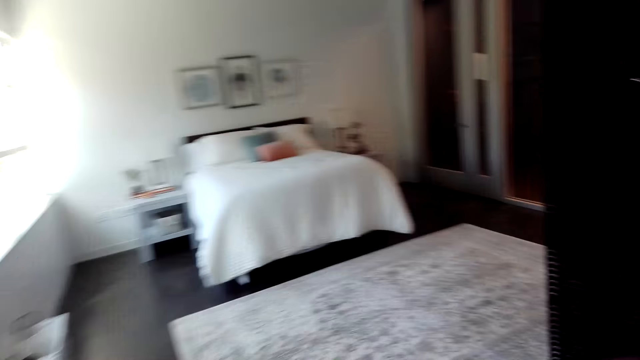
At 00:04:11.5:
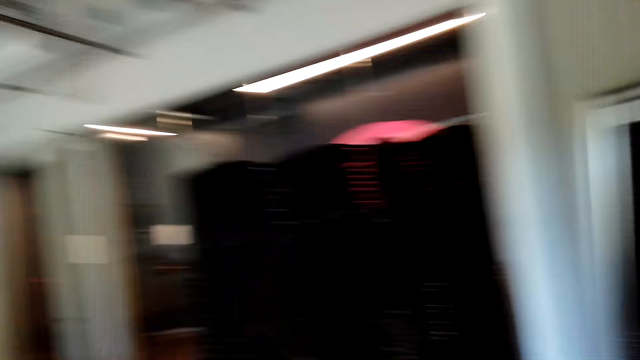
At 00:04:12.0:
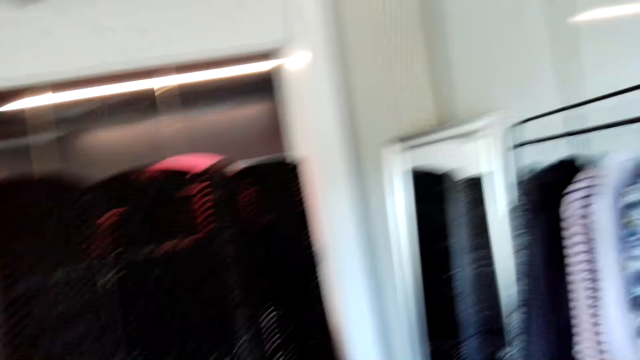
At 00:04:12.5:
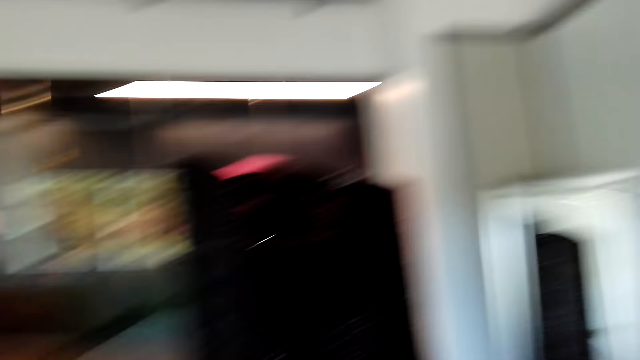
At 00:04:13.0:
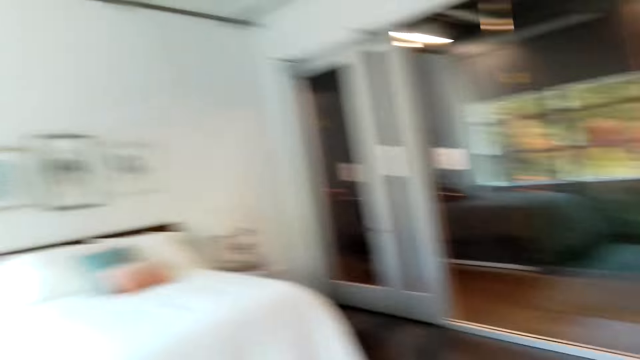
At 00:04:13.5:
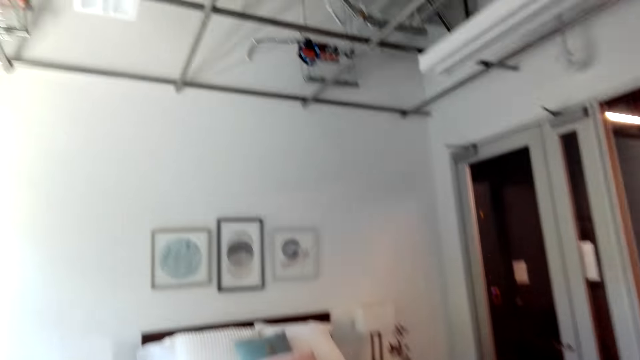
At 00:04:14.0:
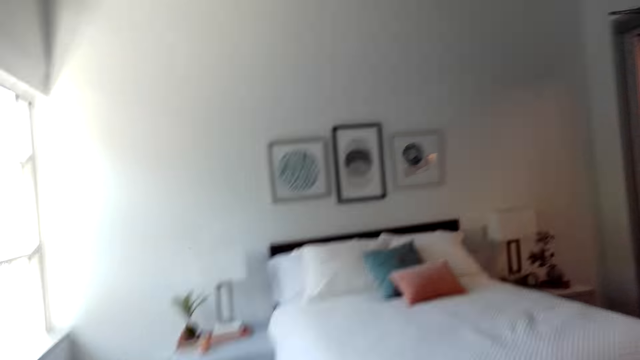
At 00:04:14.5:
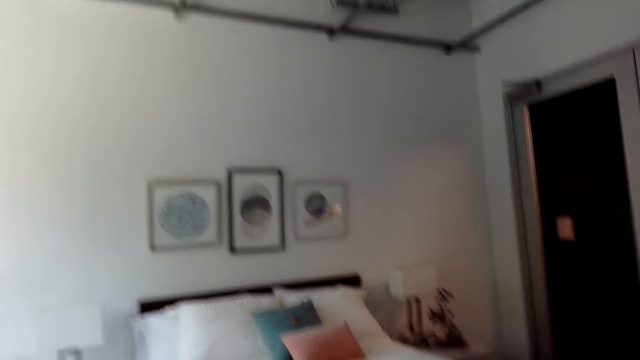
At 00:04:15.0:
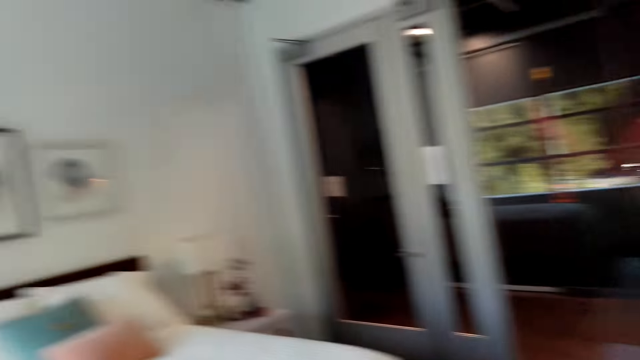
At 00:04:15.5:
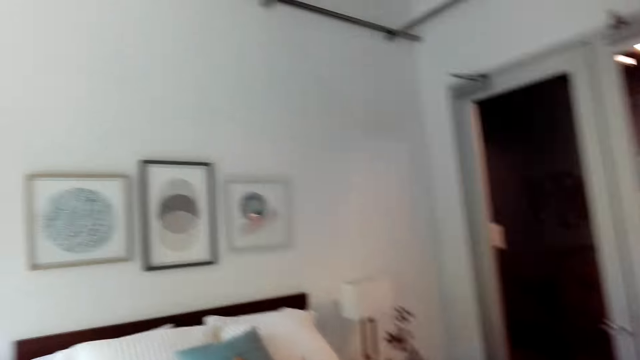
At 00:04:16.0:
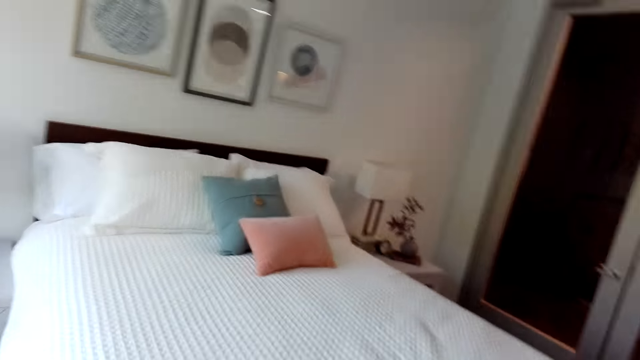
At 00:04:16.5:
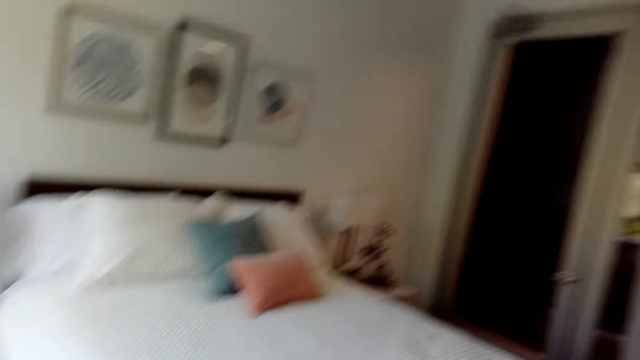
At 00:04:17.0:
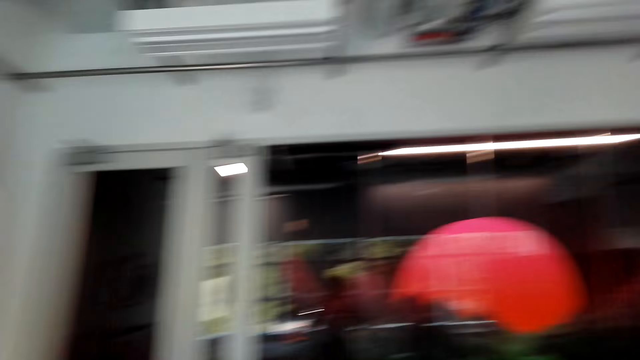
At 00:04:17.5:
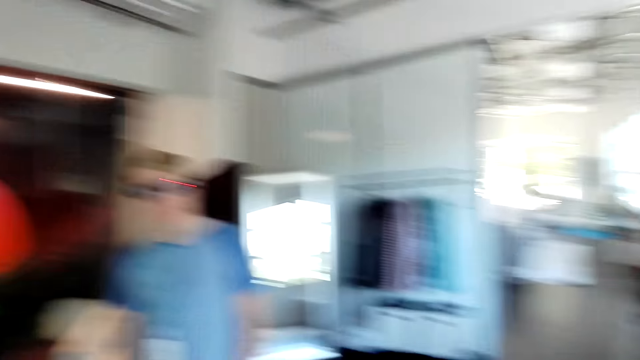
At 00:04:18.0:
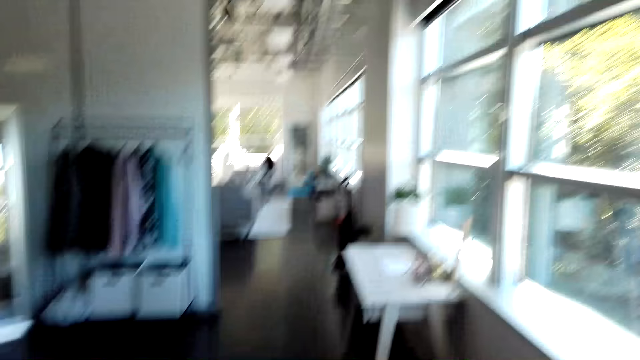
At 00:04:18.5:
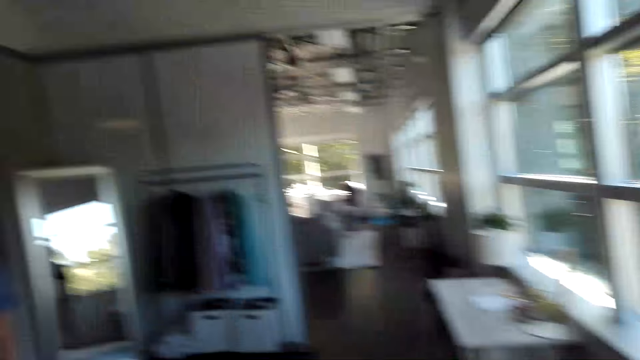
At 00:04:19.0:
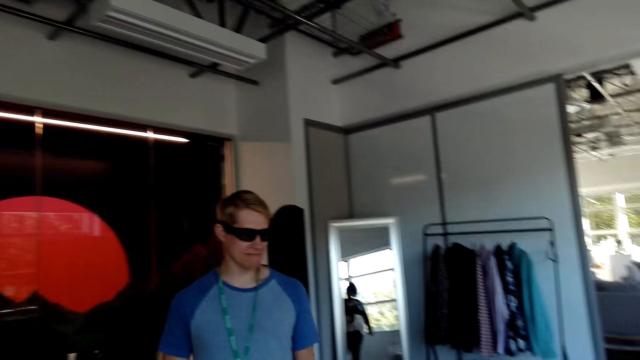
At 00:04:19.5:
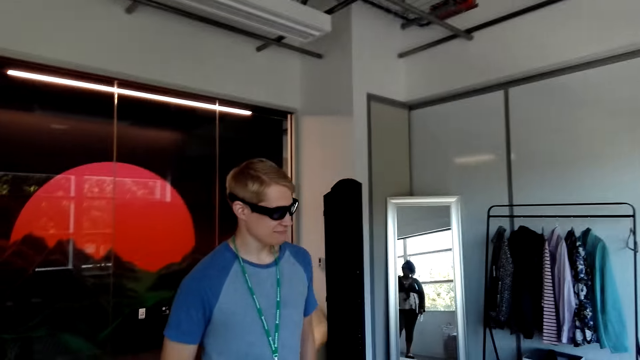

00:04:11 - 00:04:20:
The camera wearer looks around the bedroom.

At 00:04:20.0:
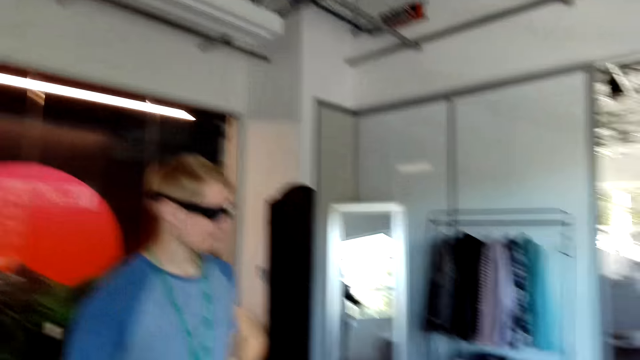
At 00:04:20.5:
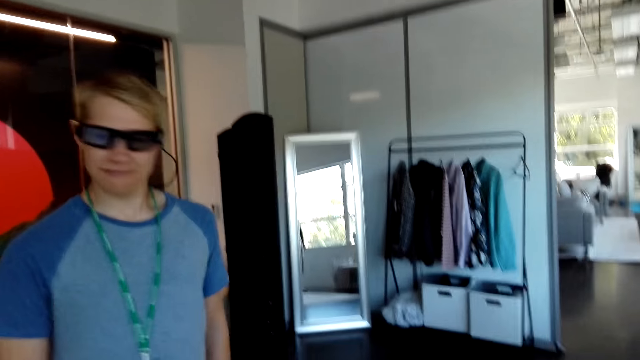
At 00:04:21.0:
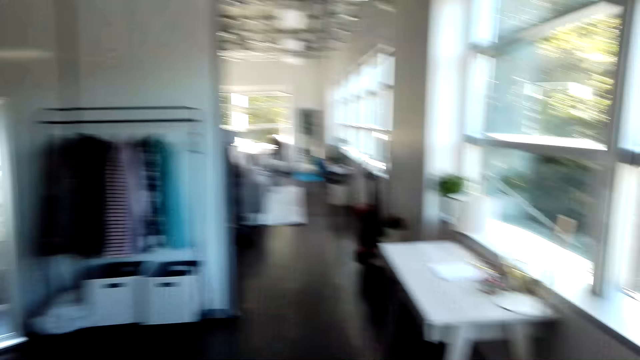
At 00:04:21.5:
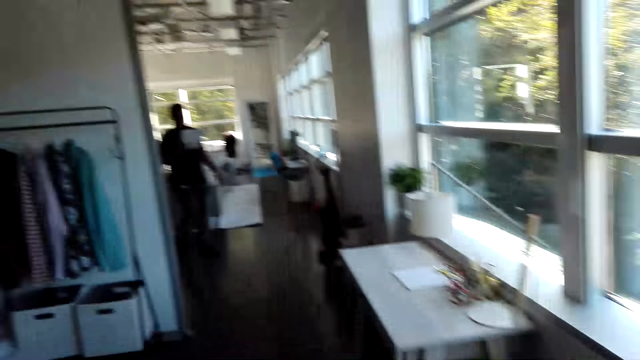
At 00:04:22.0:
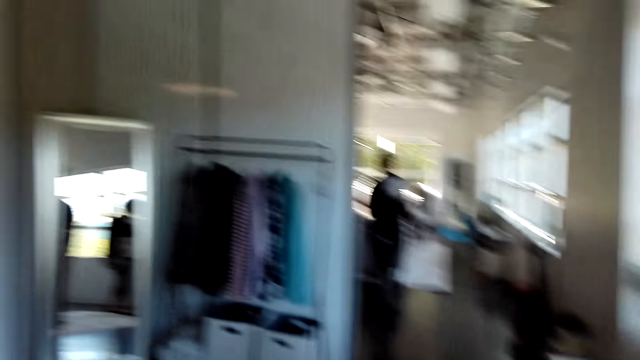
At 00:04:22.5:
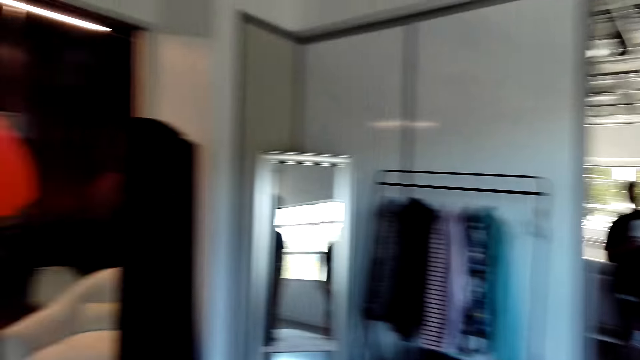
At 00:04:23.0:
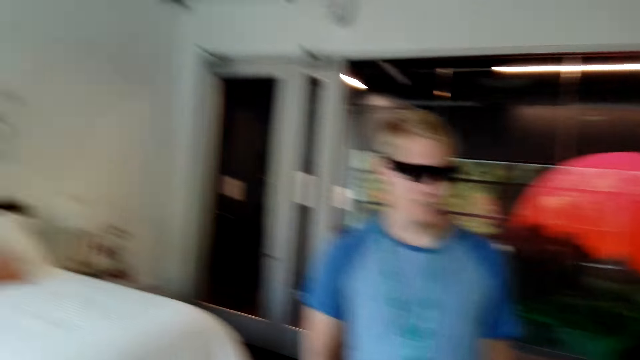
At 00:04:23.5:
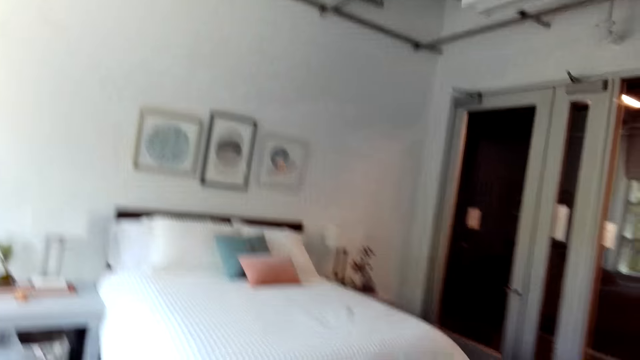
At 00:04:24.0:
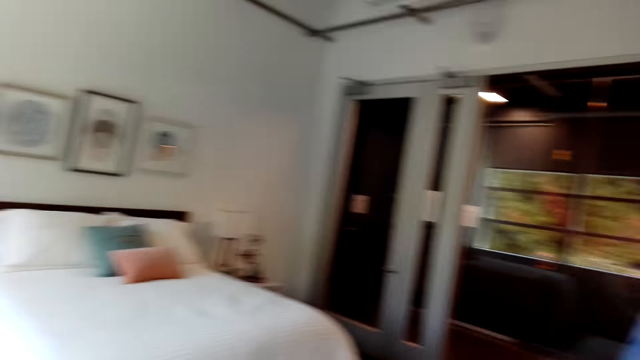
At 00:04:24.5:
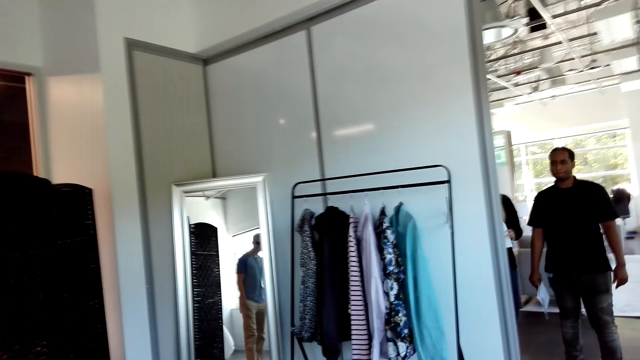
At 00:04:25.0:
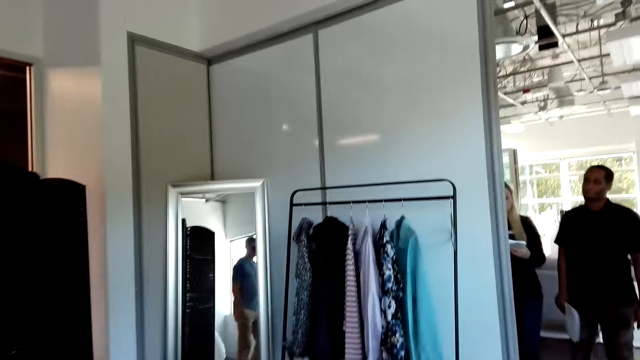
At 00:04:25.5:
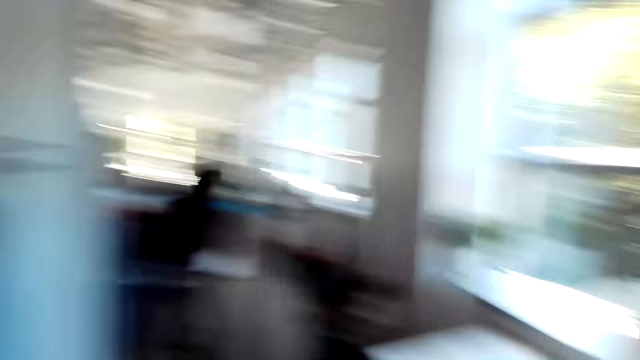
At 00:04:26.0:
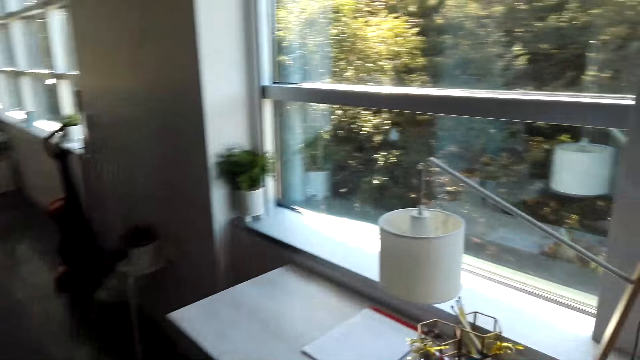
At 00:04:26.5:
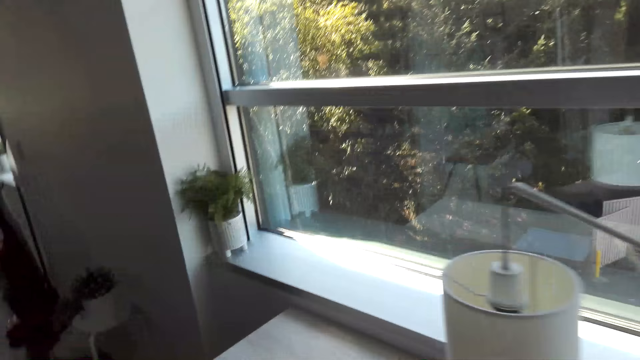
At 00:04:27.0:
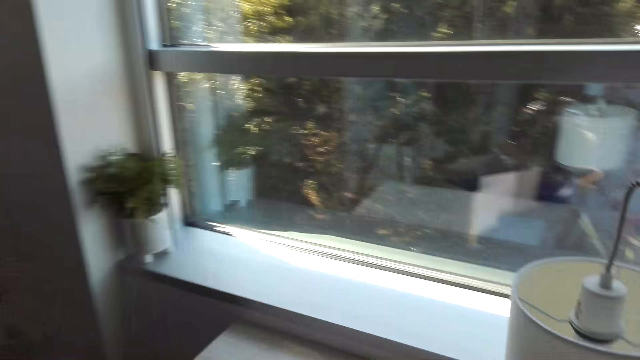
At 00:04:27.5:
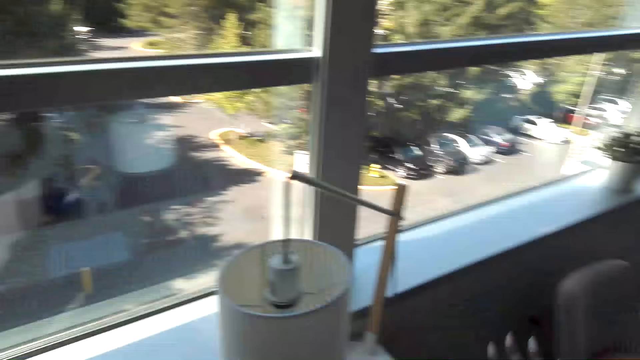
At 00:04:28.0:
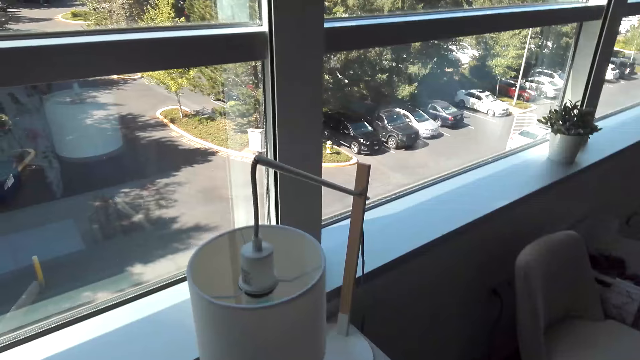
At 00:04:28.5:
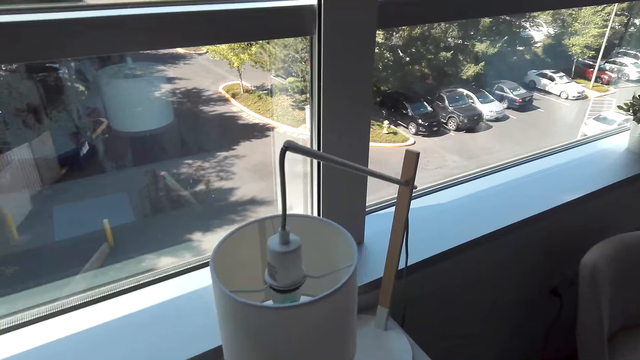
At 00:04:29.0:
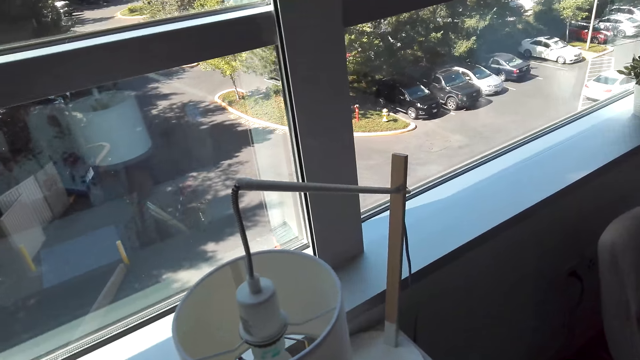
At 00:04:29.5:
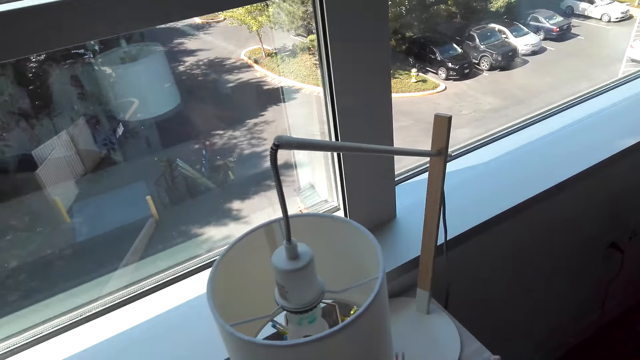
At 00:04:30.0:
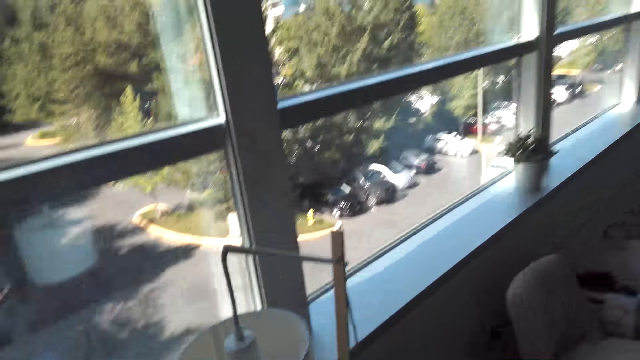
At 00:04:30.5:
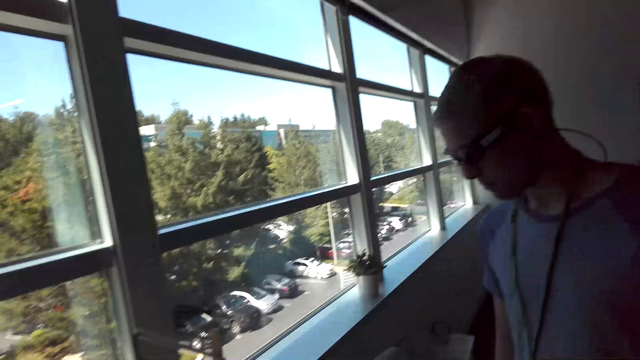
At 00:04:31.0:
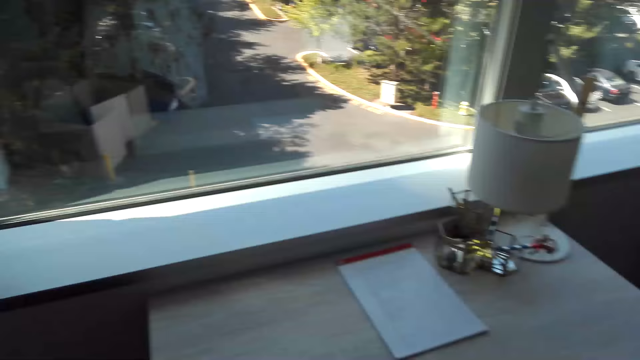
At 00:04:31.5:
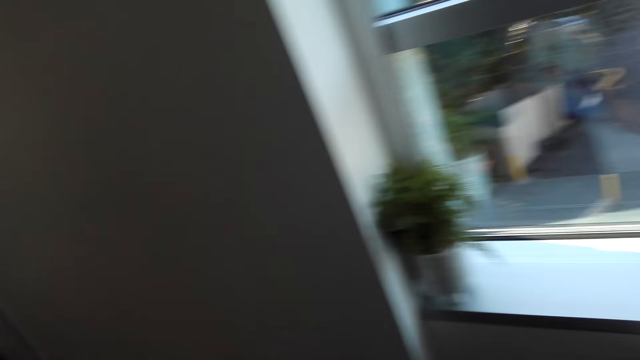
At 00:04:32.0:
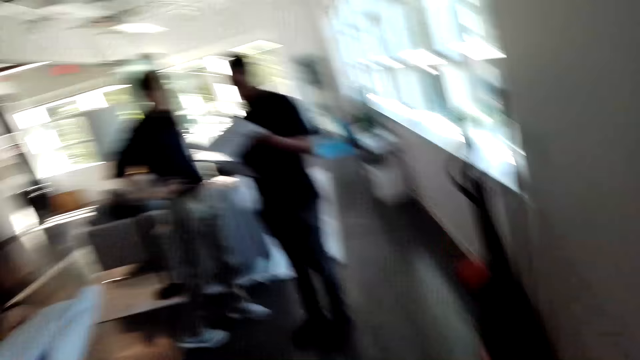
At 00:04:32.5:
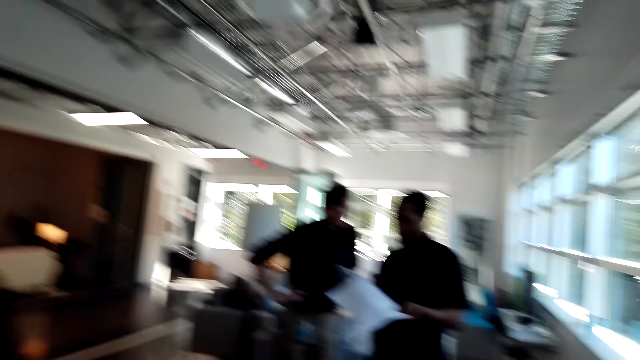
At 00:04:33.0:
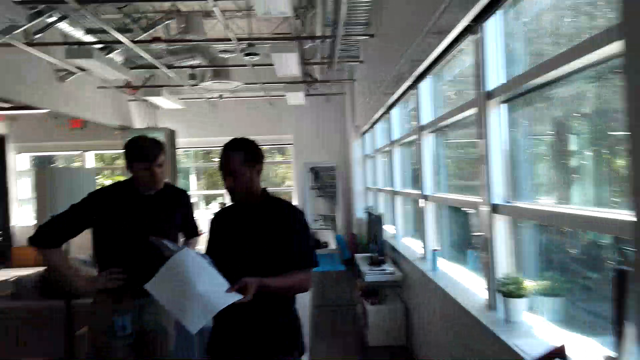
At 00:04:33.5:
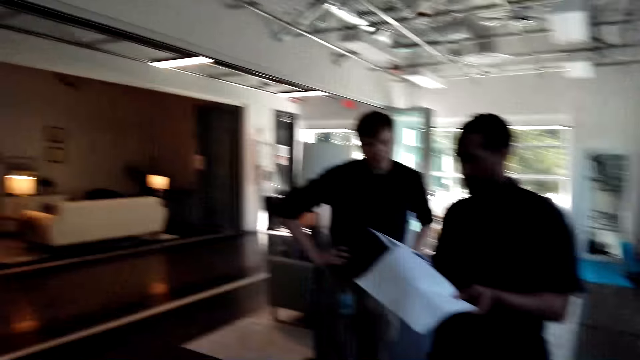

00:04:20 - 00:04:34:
A man walks forward. The camera wearer looks around the bedroom. They look at the light stand. They look around the room.
